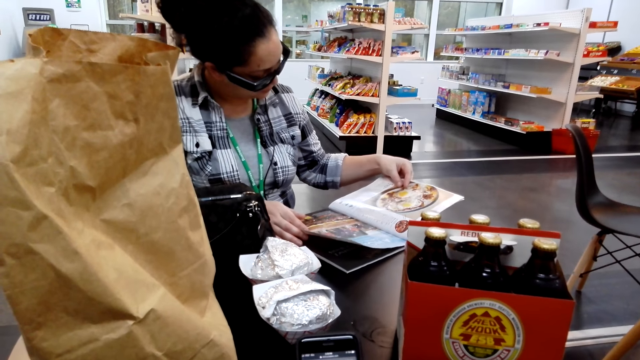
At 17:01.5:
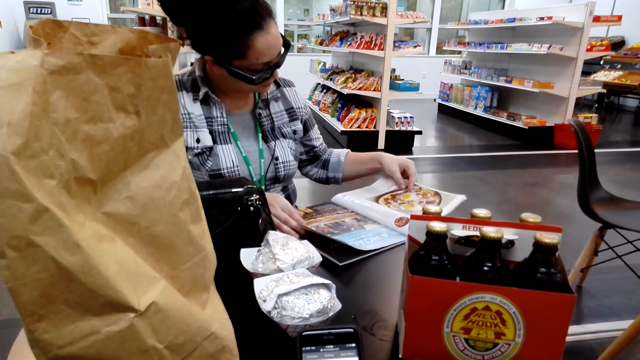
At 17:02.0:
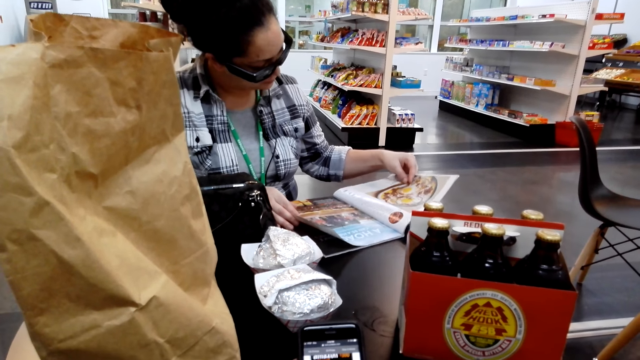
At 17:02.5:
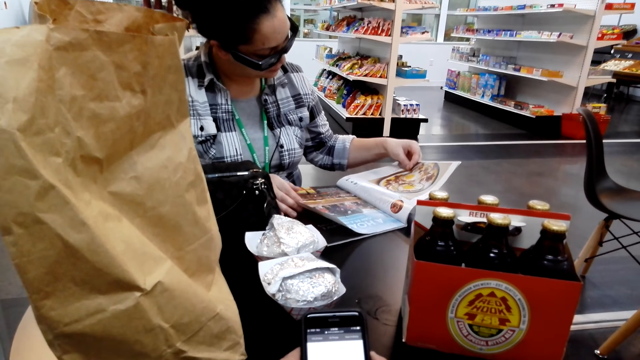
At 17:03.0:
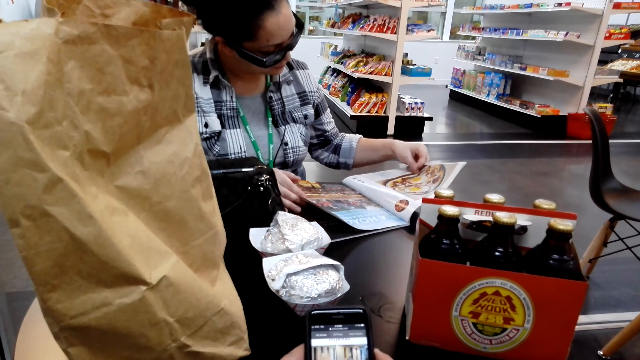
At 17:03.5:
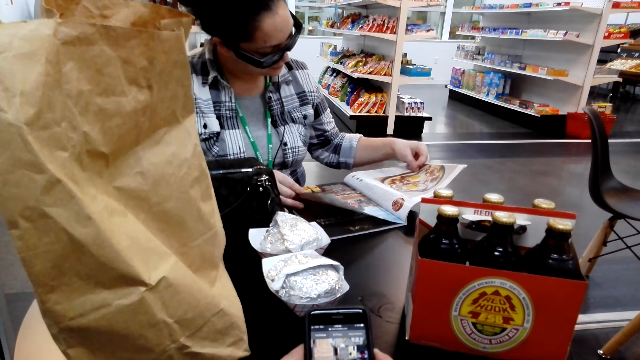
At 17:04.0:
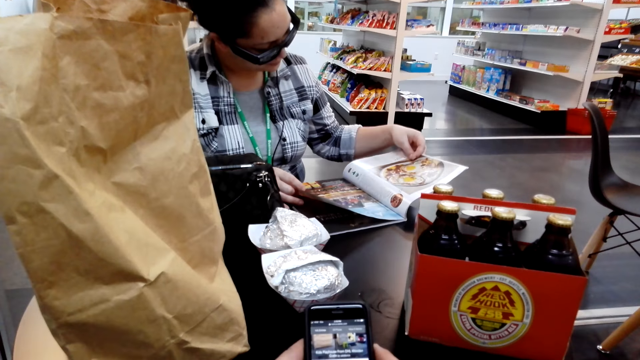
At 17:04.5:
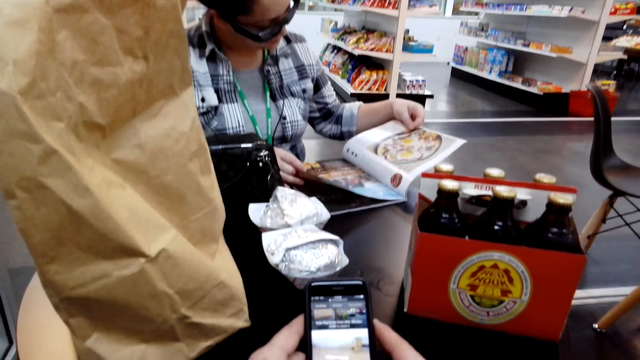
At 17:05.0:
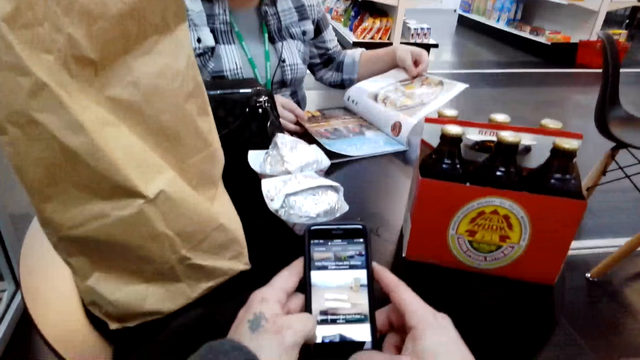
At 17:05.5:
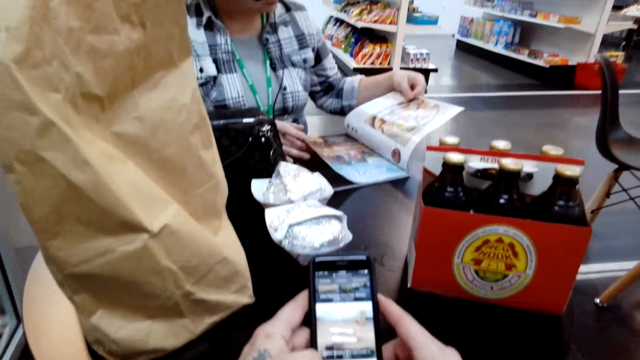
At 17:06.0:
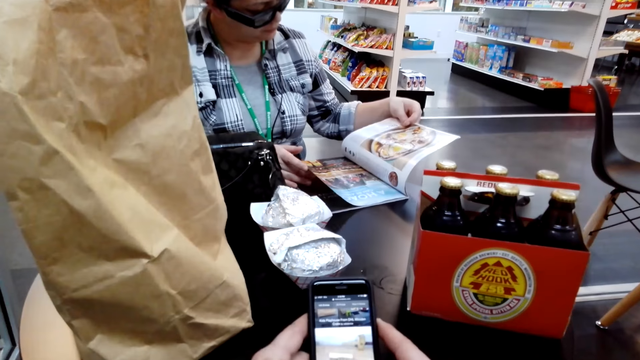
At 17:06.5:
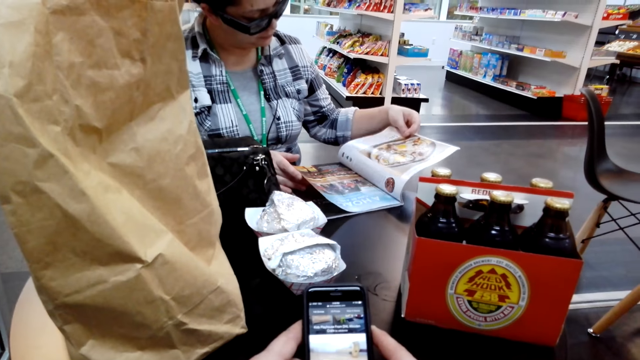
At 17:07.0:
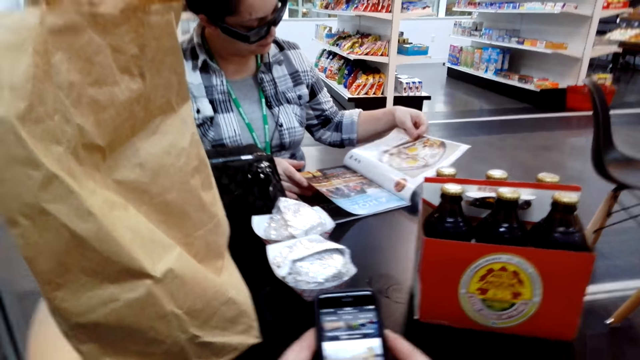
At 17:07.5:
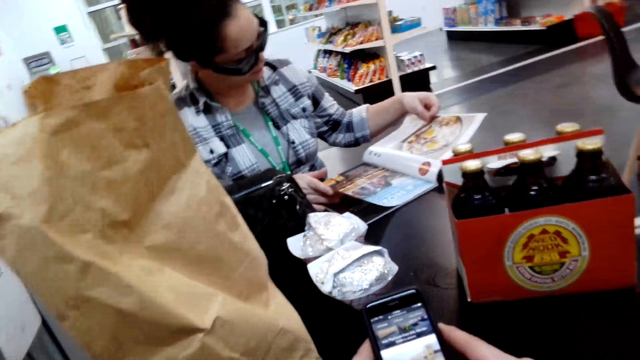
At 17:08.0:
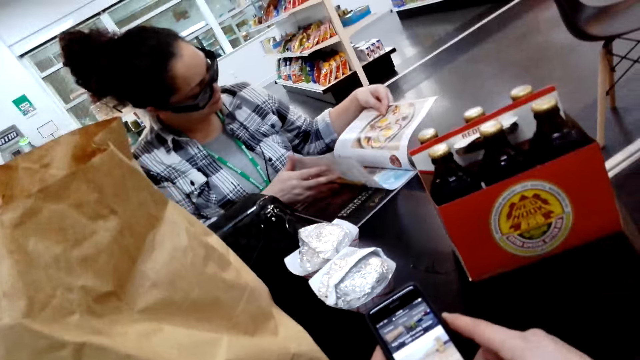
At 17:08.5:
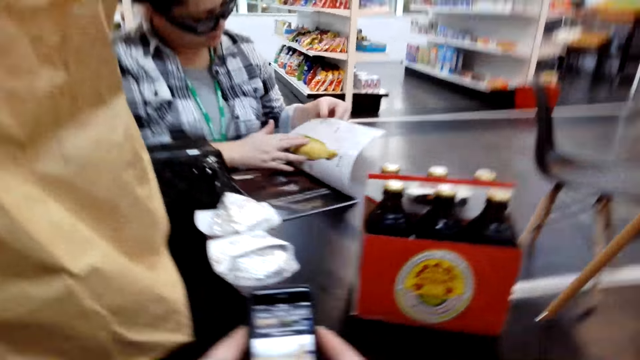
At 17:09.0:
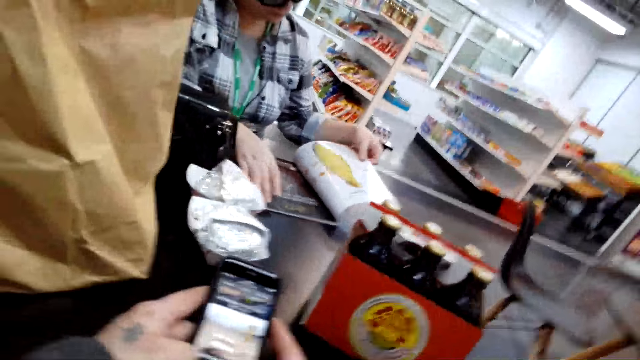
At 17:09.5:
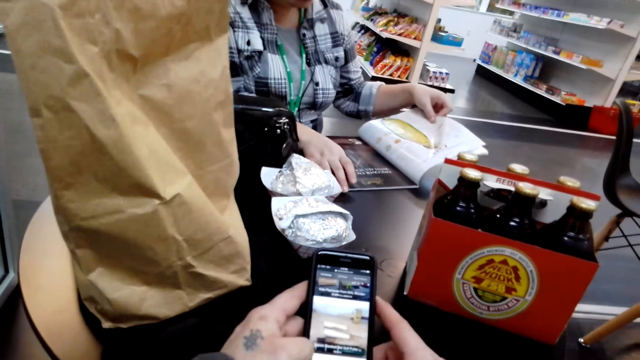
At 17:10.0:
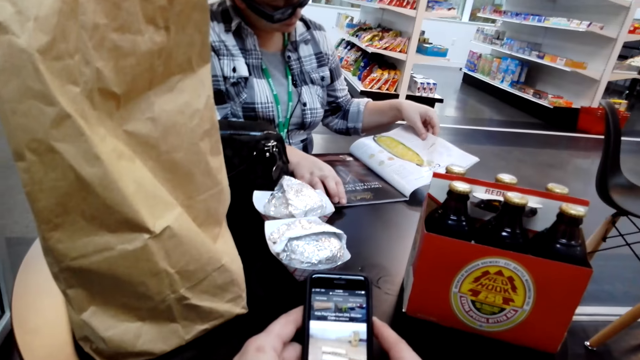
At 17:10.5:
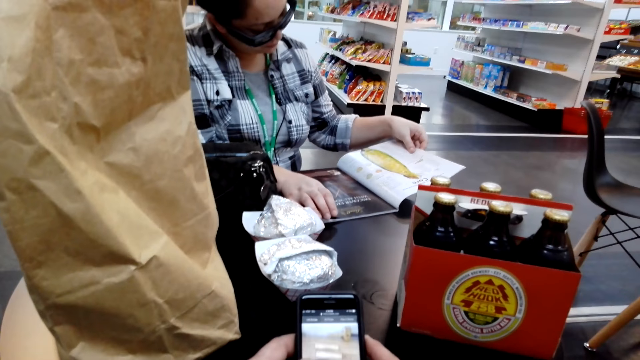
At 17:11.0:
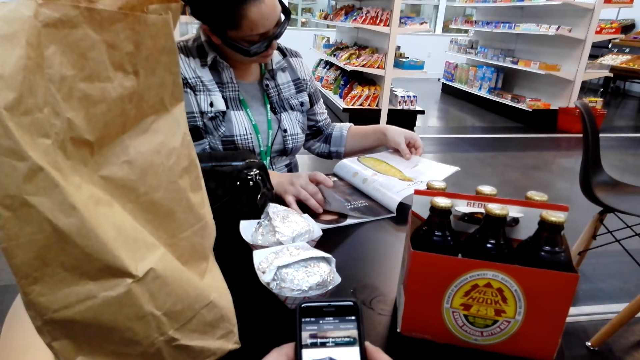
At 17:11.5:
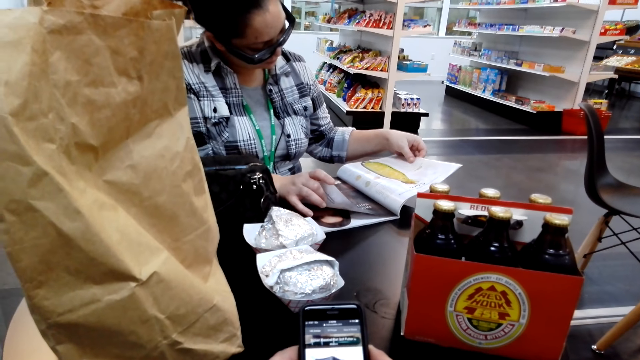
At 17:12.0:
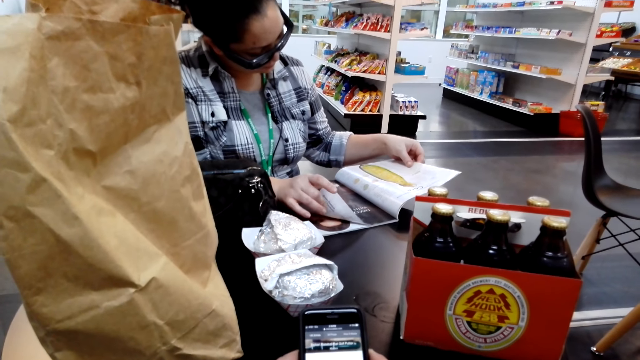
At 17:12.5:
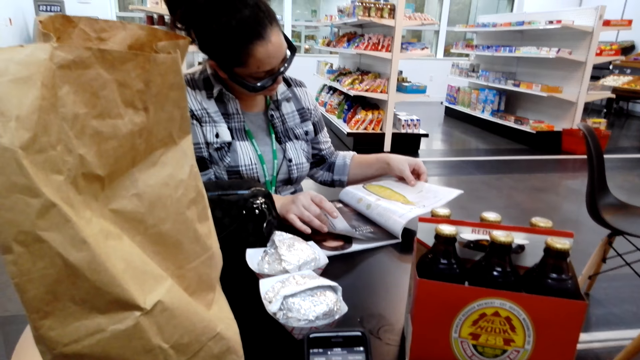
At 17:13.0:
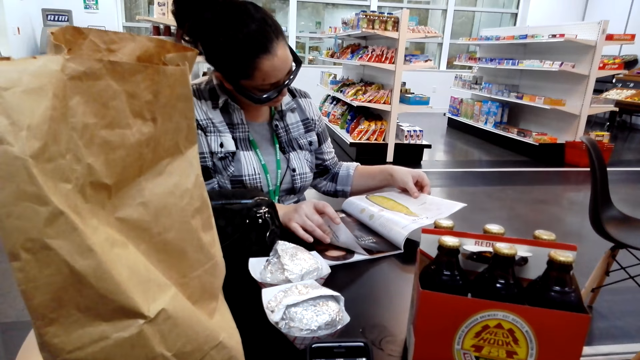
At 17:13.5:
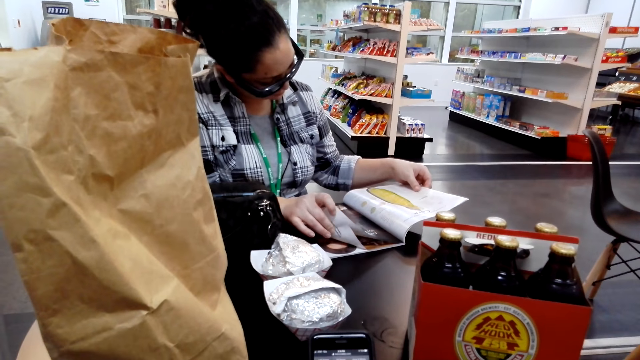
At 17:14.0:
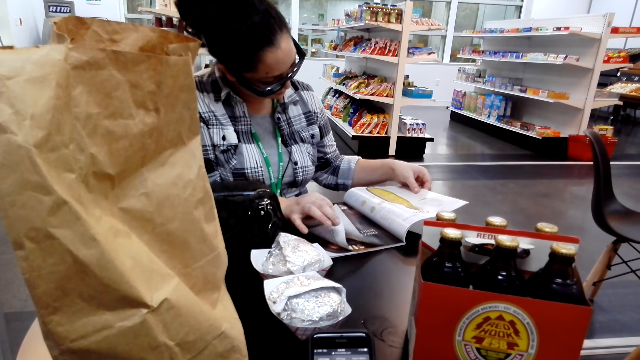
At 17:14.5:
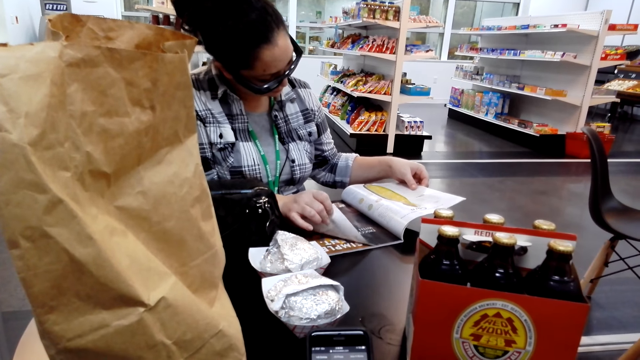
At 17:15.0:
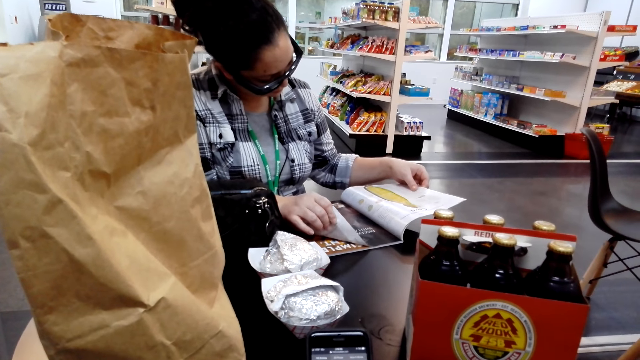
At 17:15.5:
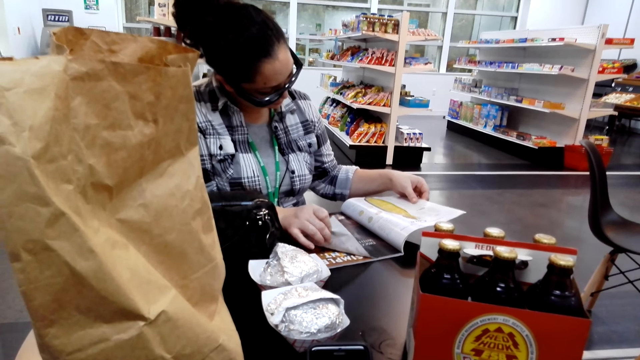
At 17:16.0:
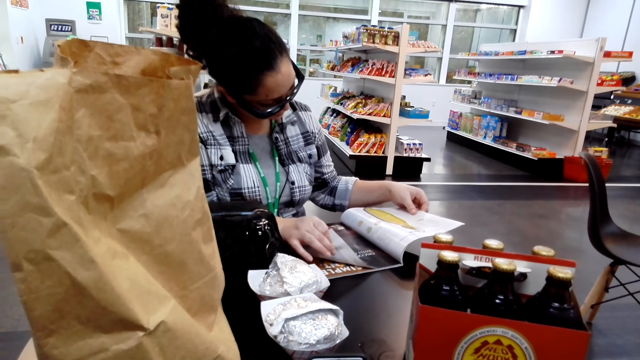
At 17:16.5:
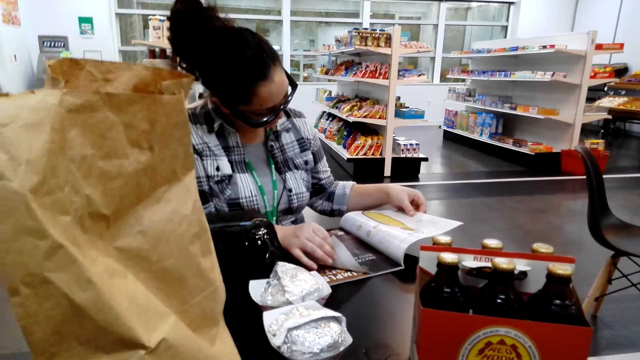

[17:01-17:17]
The camera wearer scrolls through the phone.

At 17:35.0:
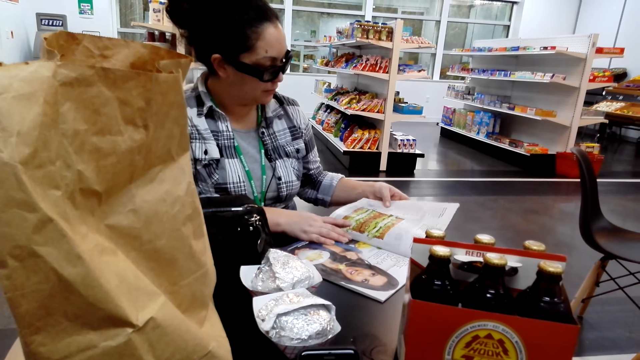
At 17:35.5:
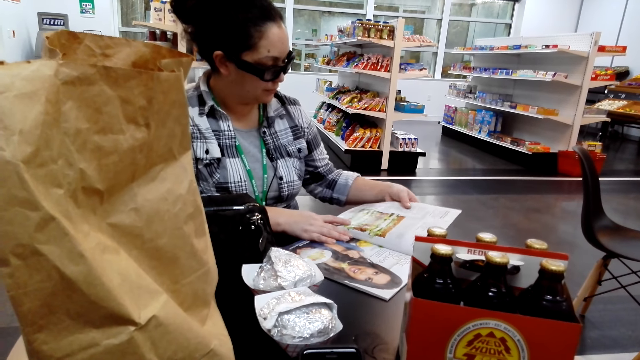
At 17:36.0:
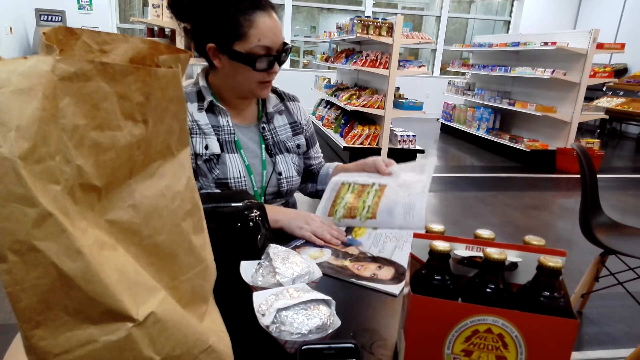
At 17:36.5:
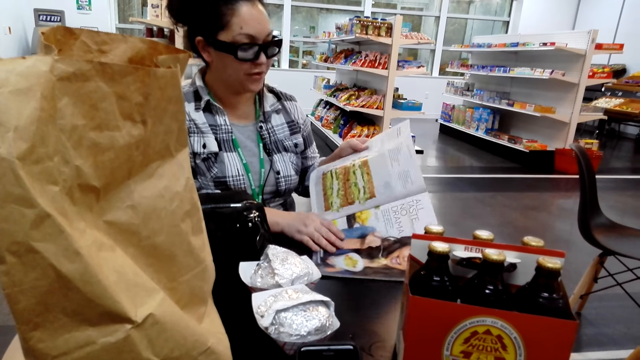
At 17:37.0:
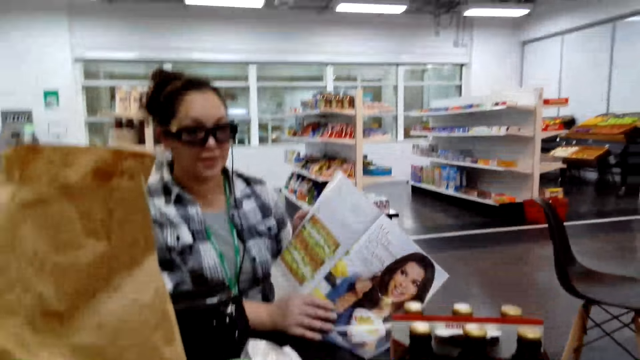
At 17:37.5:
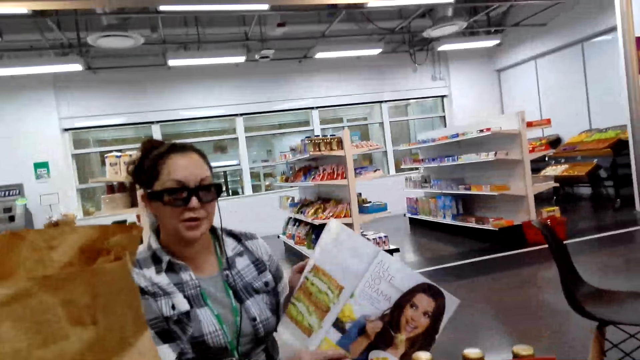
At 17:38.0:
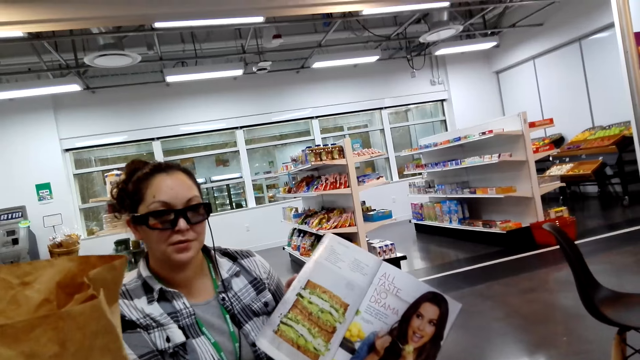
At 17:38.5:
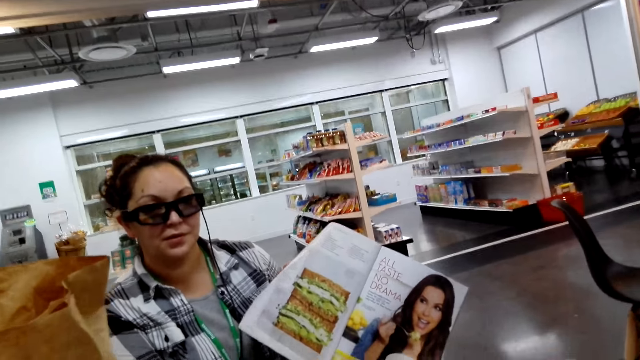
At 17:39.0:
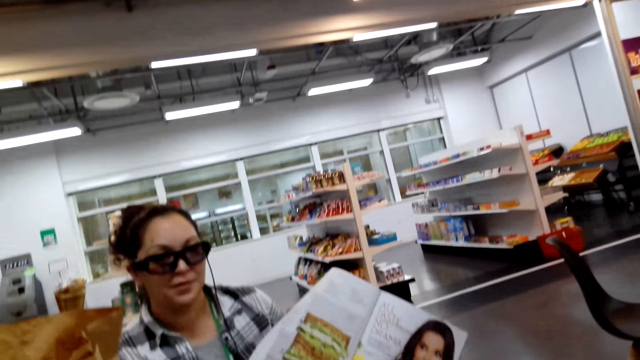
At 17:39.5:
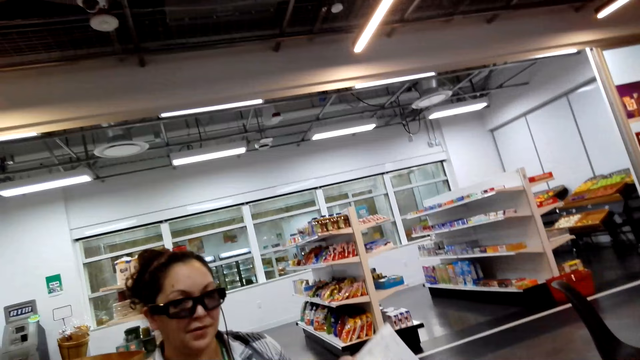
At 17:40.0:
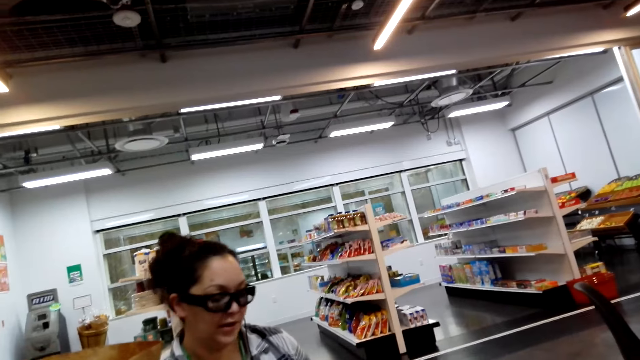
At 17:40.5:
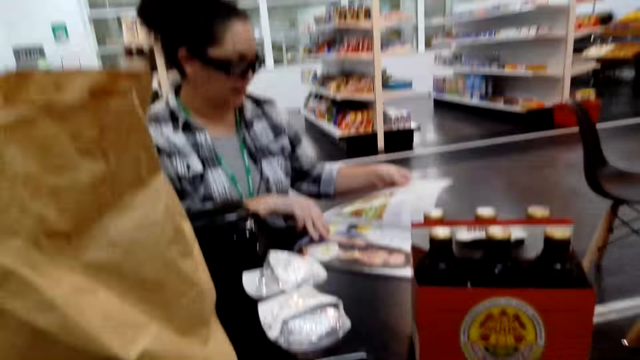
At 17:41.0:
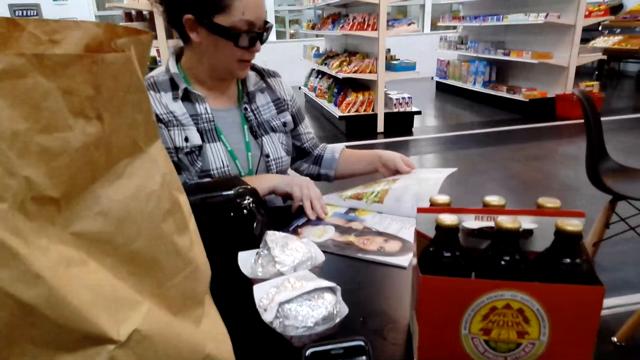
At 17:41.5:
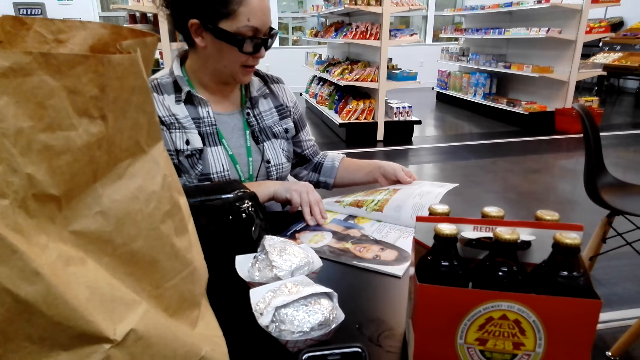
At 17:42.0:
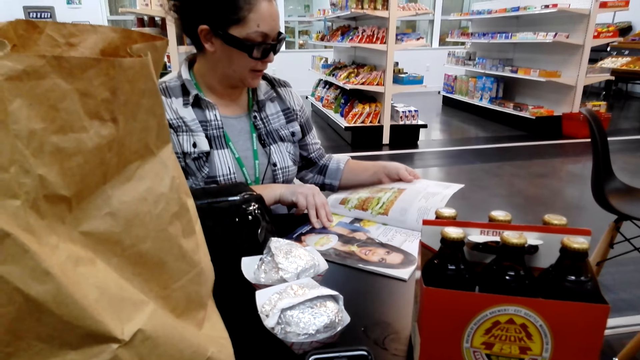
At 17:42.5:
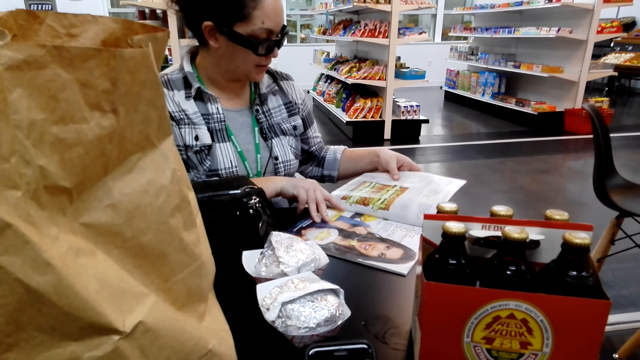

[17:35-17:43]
A woman raises the book and talks with the camera wearer. The woman shows the book to the camera wearer. The woman puts the book on the table.
